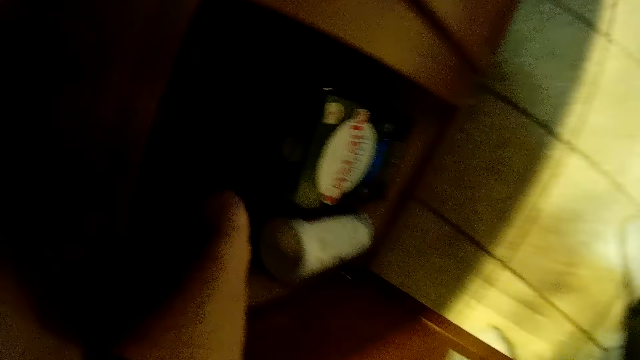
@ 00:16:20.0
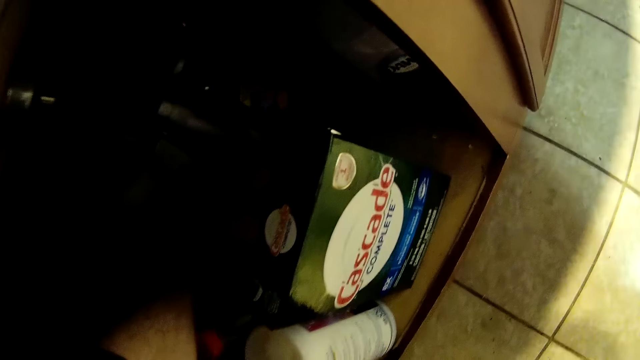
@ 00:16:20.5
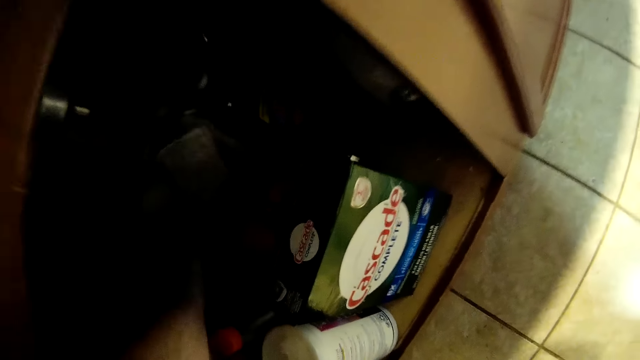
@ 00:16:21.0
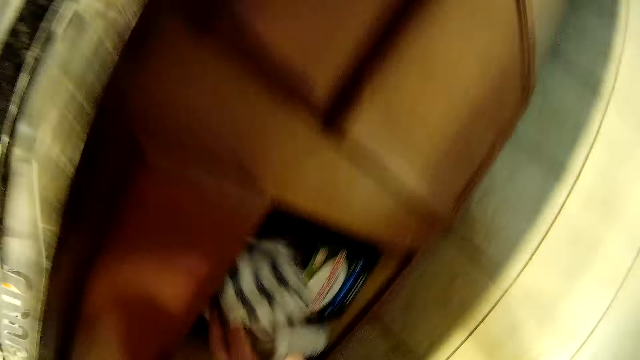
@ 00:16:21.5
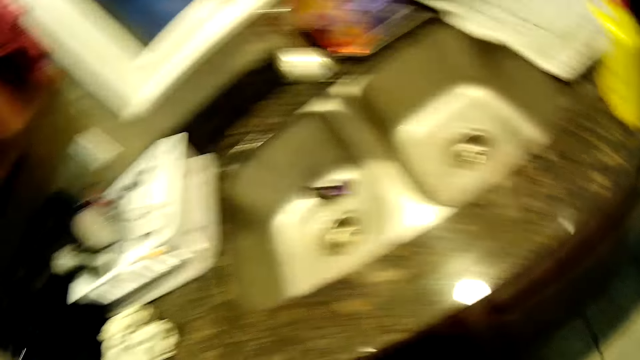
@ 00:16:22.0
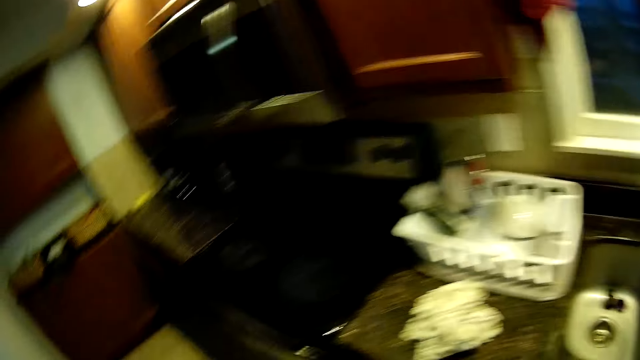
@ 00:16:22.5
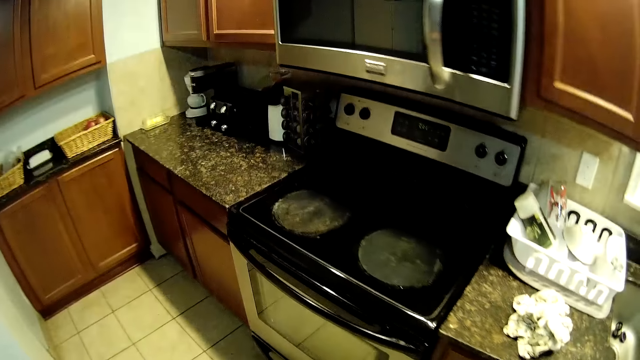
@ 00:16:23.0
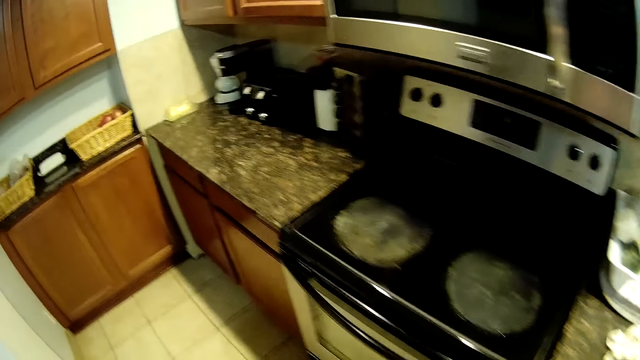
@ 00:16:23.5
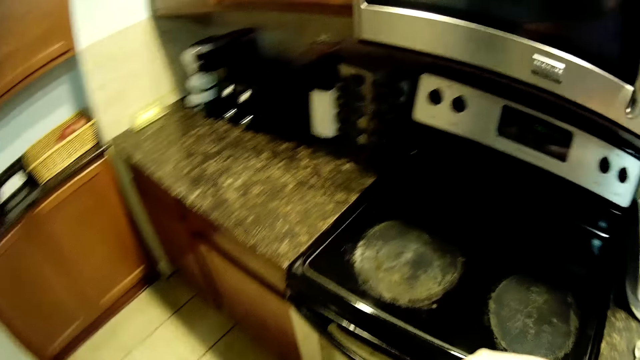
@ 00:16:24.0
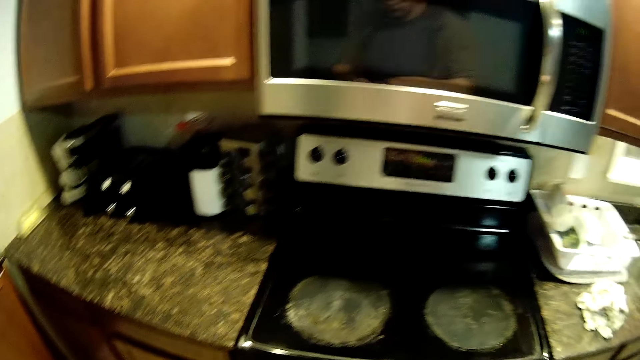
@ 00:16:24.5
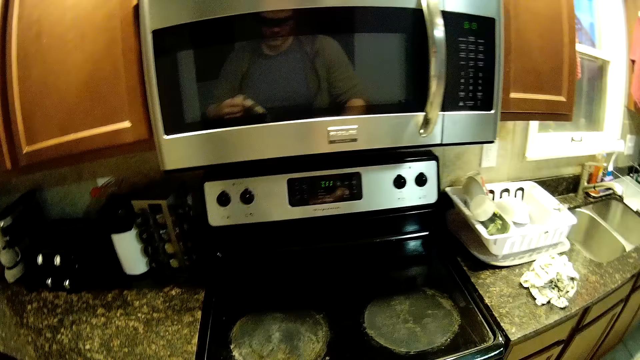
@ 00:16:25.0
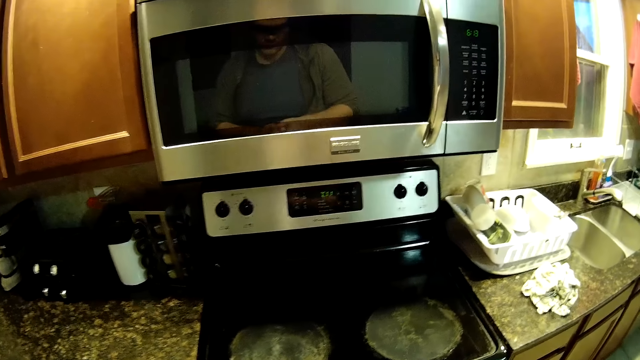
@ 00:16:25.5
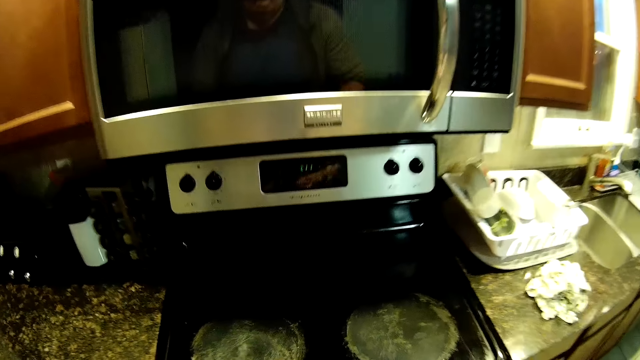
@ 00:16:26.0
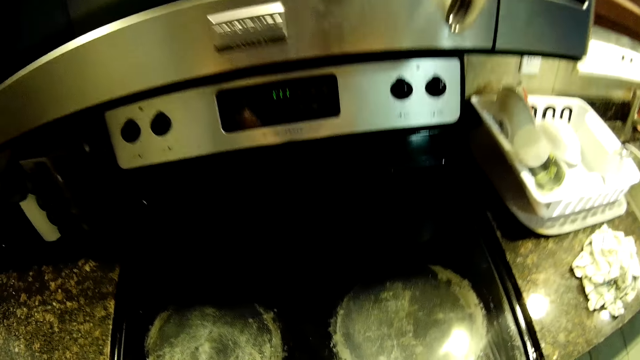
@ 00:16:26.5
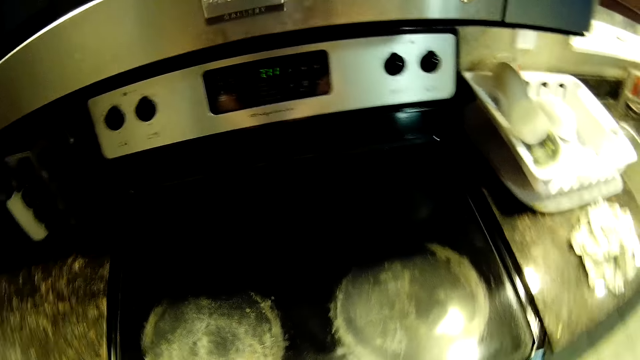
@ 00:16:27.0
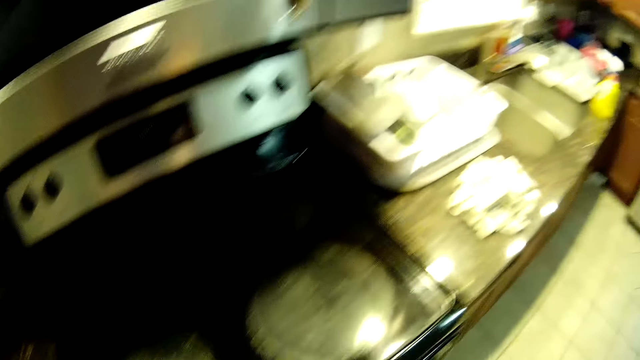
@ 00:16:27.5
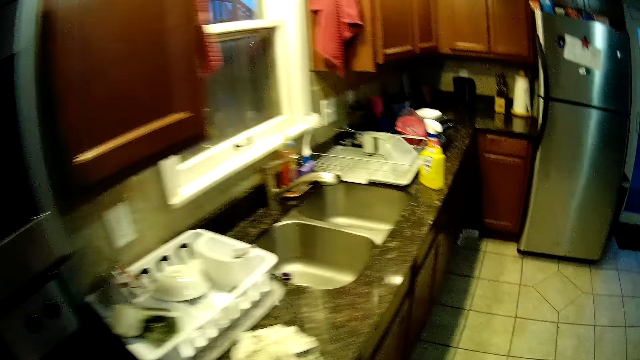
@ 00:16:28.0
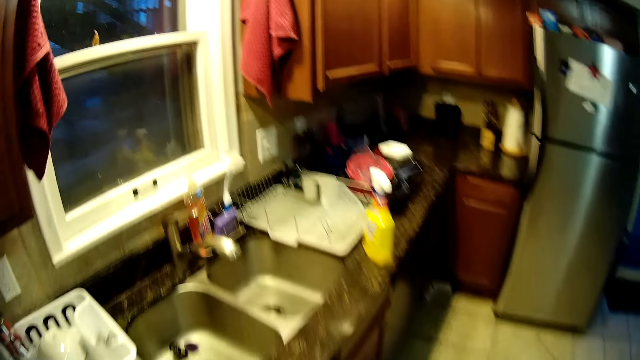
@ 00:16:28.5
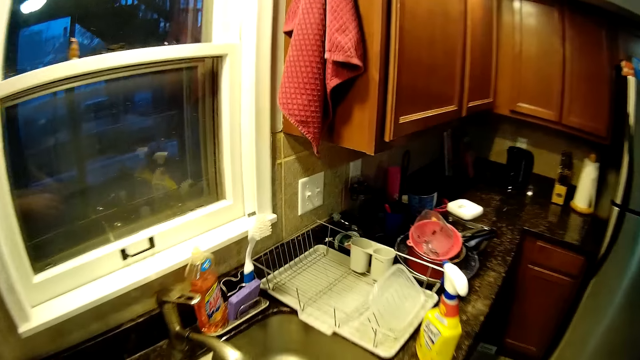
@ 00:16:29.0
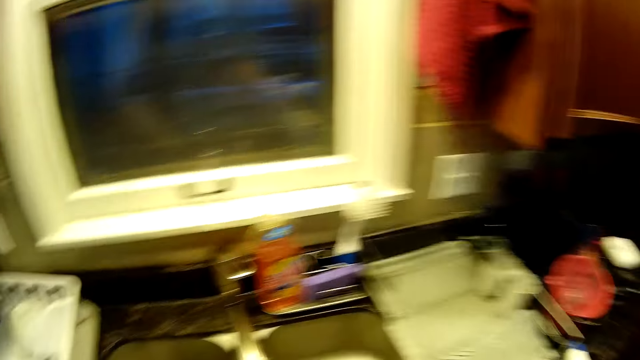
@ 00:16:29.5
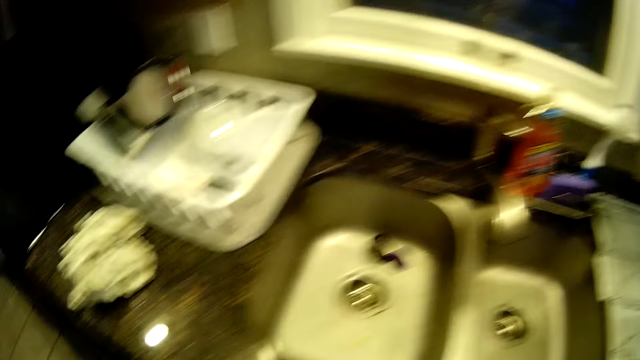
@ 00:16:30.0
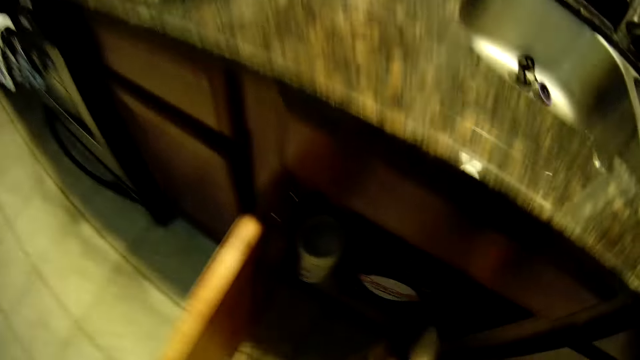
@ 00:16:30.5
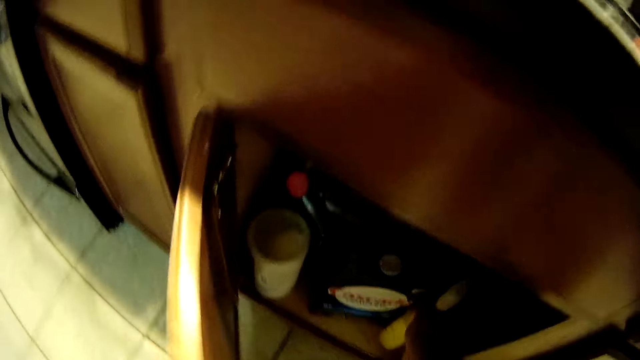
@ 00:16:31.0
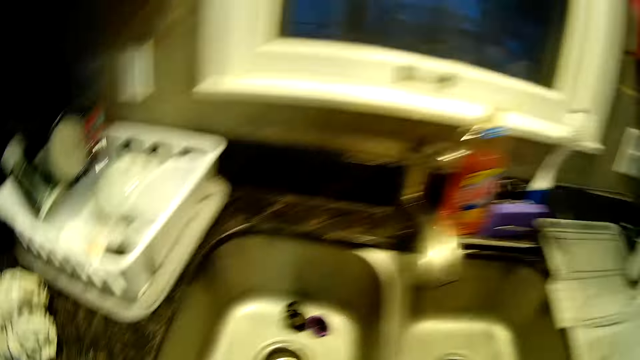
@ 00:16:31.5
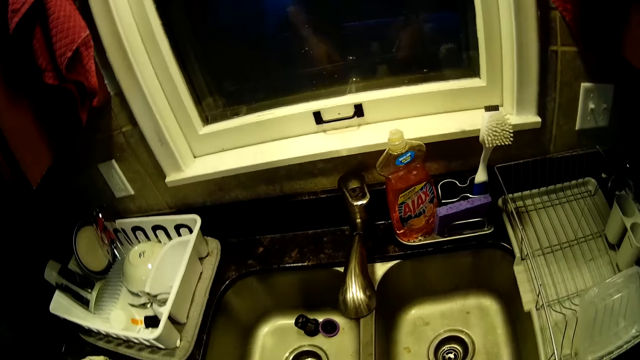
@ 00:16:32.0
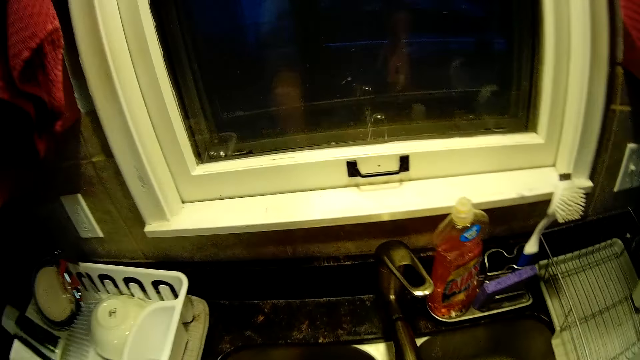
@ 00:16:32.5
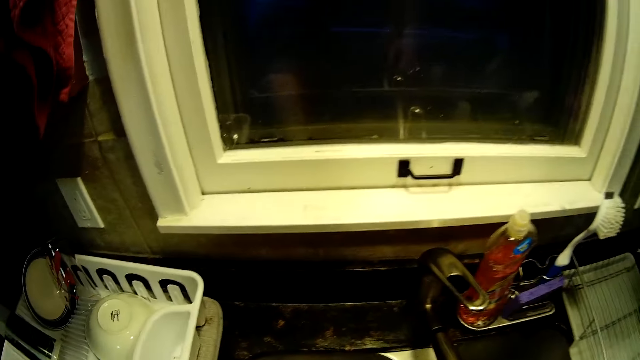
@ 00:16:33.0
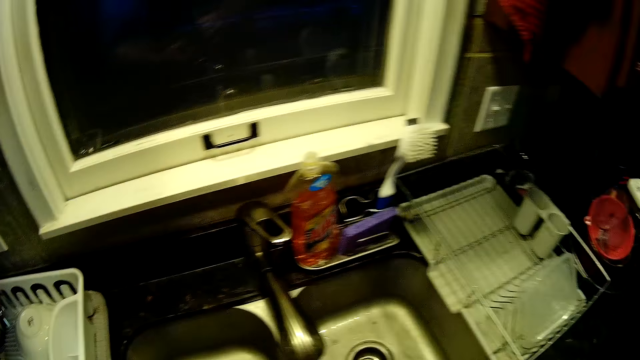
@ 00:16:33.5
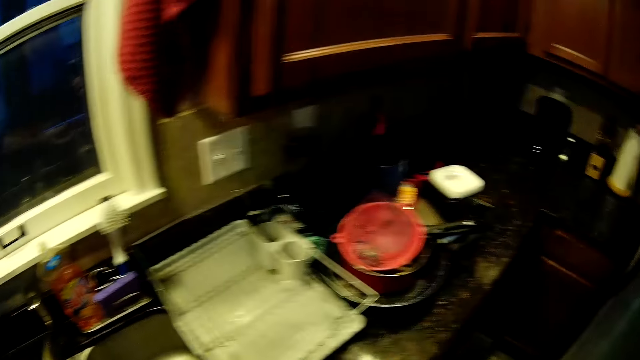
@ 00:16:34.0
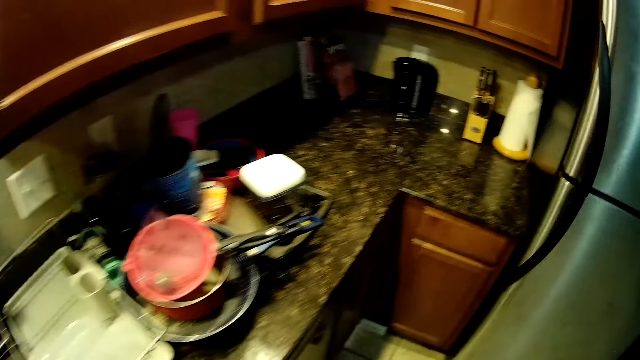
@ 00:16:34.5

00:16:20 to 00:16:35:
The camera wearer opens the under sink cabinet. They pick up a towel from the cabinet. They clean the stove. They move to the counter in the kitchen. They pick up the cleaning spray, put the cleaning spray in the cabinet, and close the cabinet. They walk in the kitchen.

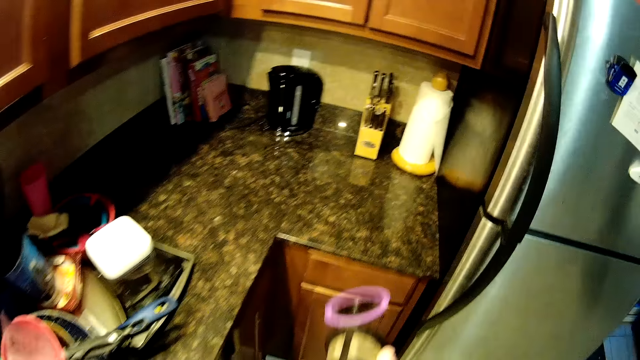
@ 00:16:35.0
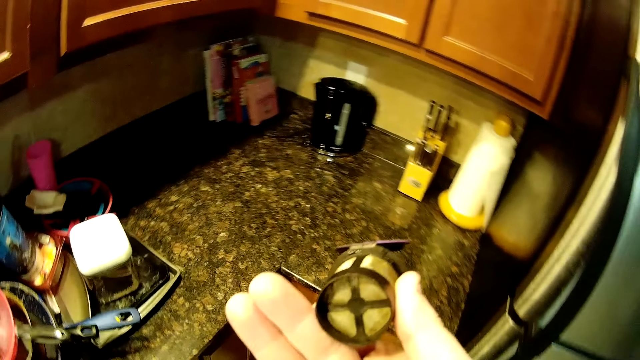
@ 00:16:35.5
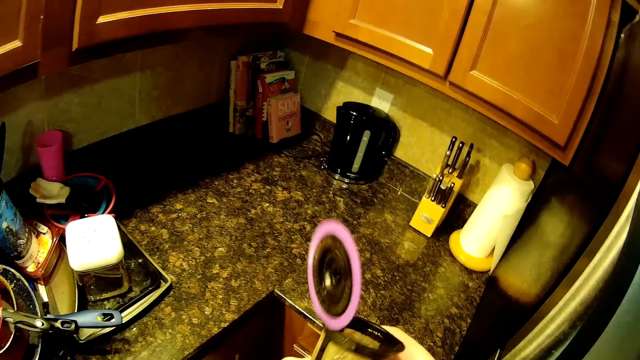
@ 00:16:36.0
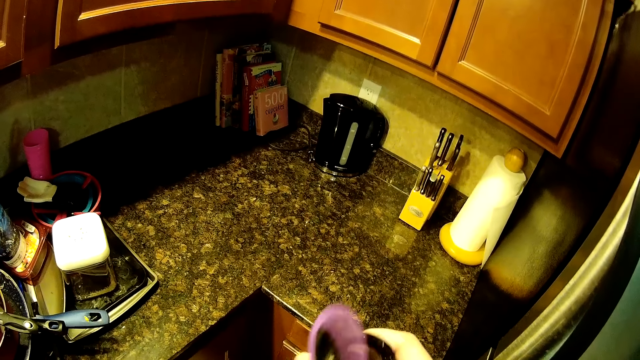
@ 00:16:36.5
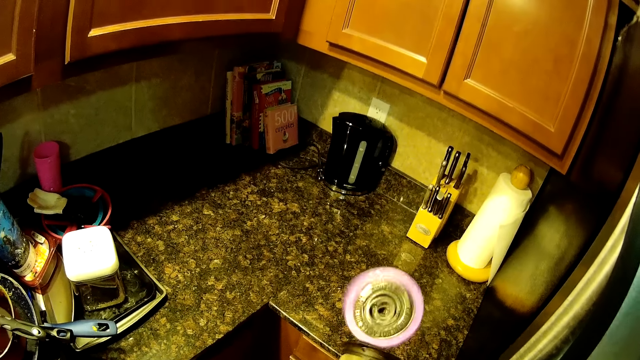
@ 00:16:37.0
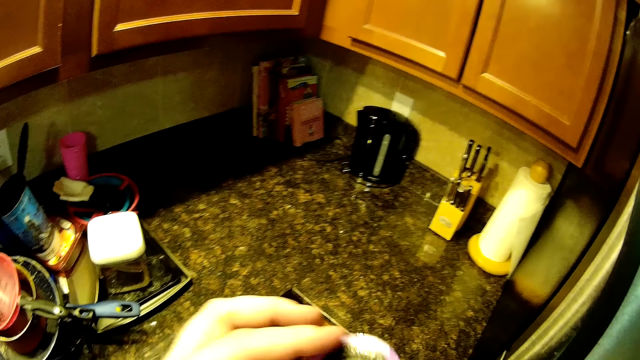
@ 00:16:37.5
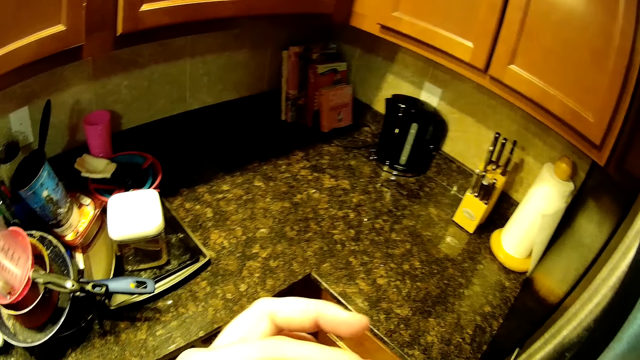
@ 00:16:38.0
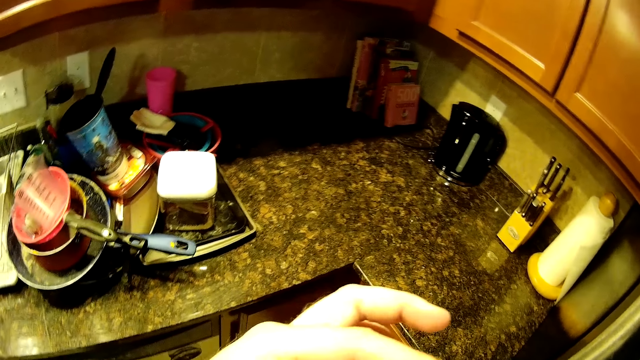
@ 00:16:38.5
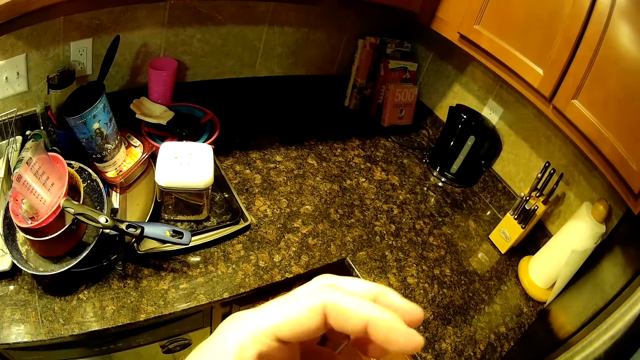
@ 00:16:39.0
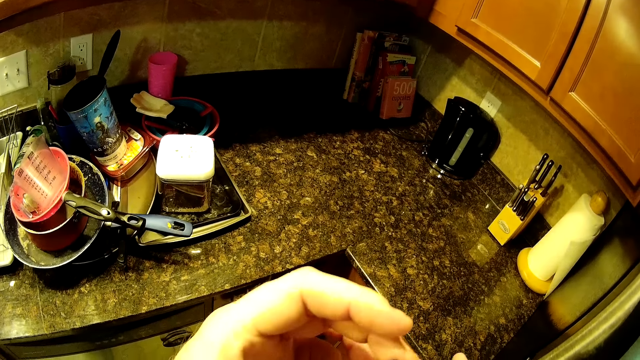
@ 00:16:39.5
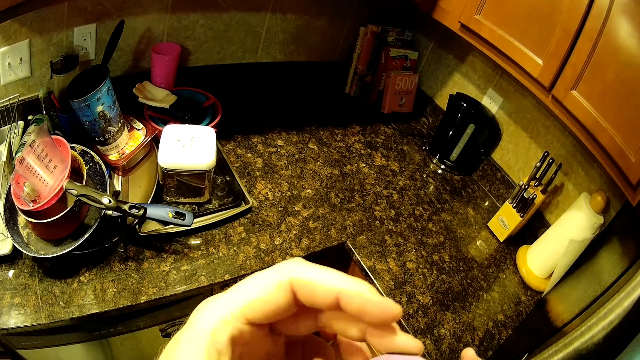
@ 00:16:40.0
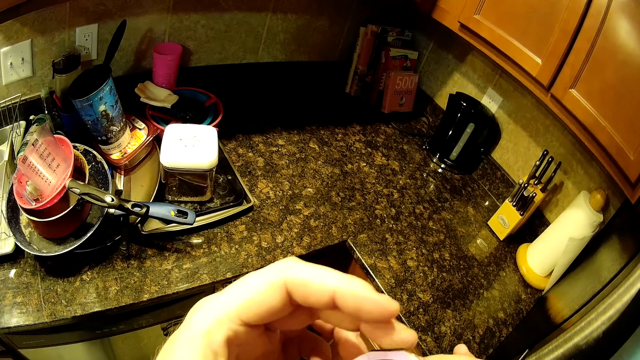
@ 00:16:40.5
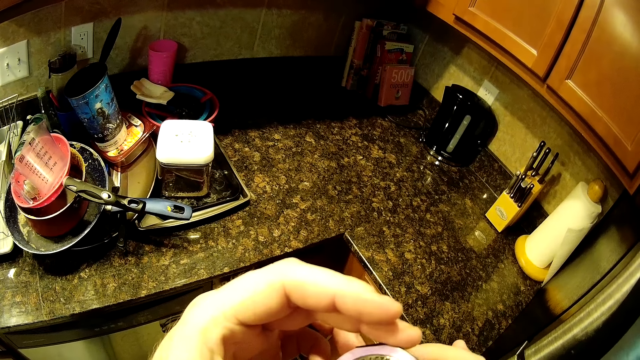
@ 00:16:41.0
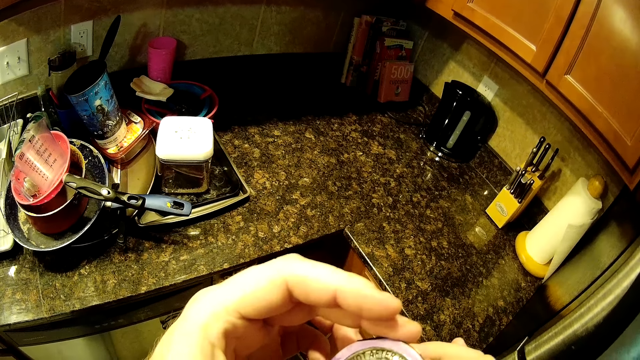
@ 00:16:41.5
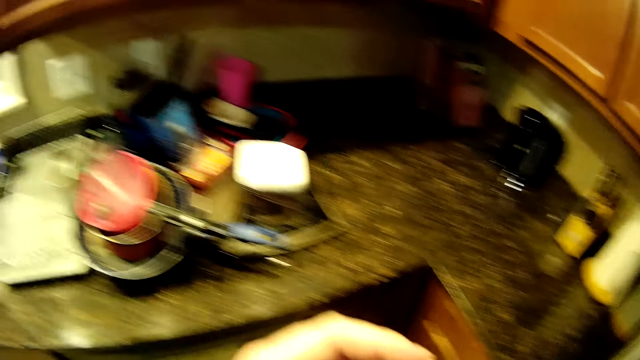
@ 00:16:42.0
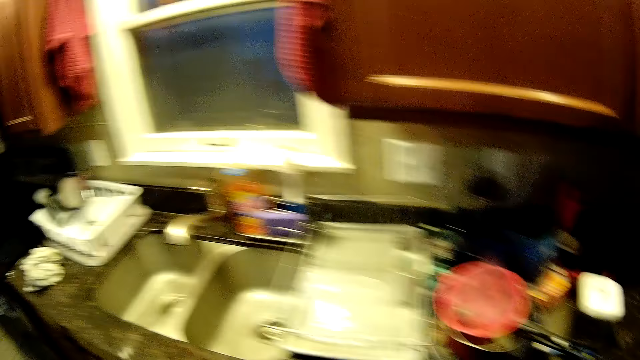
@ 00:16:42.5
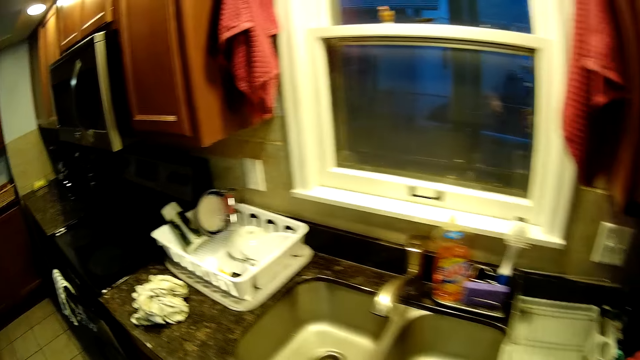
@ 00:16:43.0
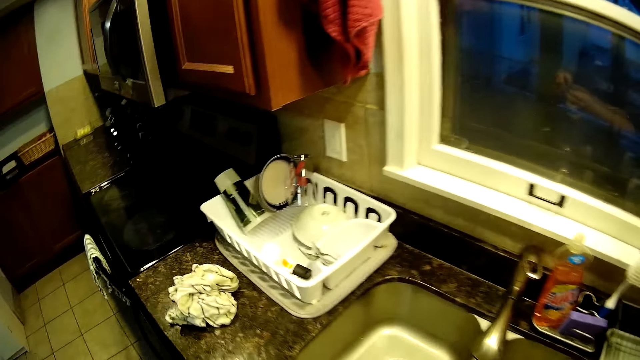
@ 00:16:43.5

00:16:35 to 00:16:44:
The camera wearer looks at something. They walk in the kitchen.
